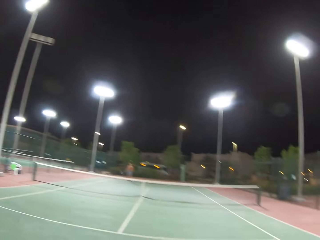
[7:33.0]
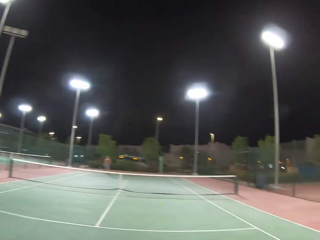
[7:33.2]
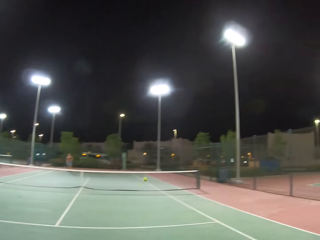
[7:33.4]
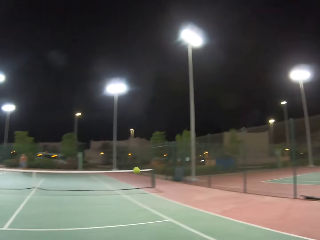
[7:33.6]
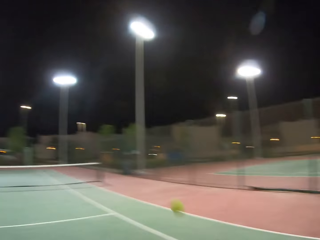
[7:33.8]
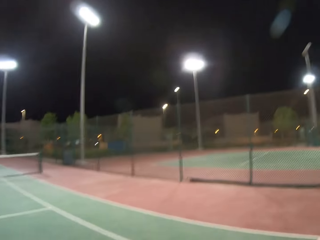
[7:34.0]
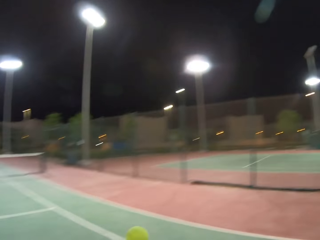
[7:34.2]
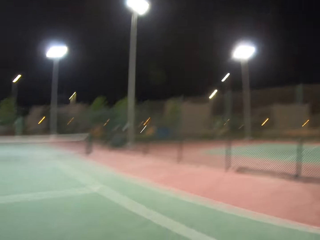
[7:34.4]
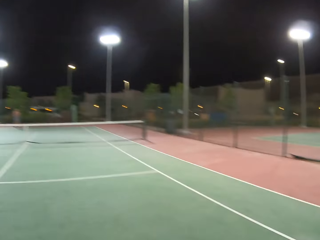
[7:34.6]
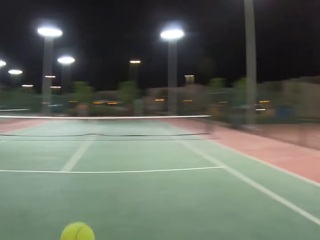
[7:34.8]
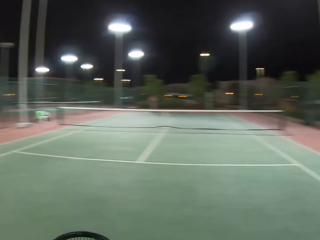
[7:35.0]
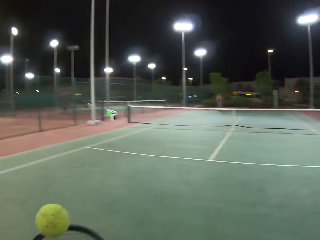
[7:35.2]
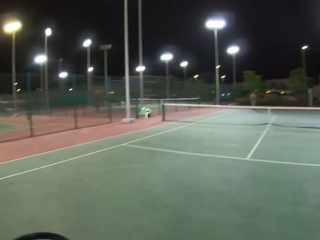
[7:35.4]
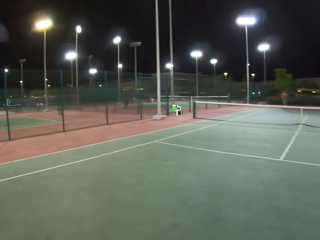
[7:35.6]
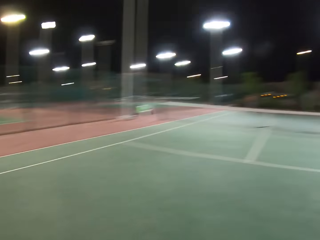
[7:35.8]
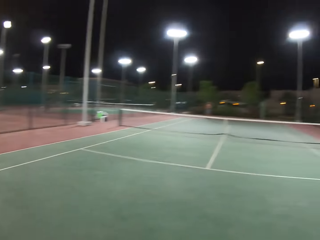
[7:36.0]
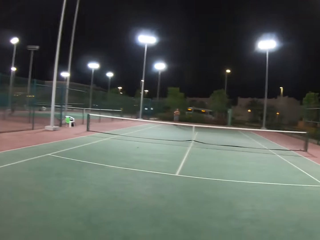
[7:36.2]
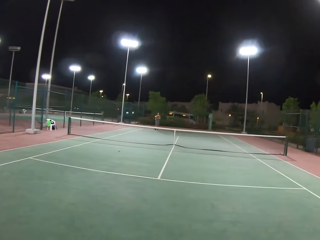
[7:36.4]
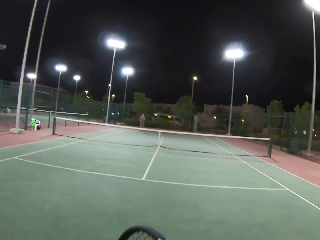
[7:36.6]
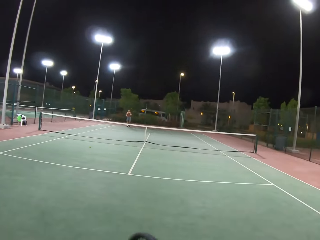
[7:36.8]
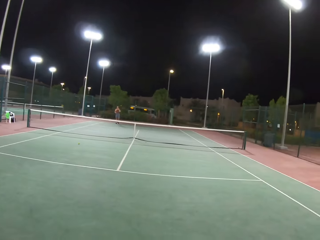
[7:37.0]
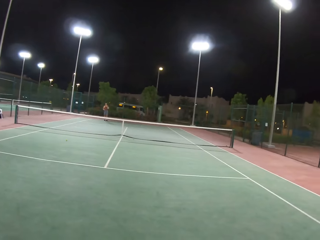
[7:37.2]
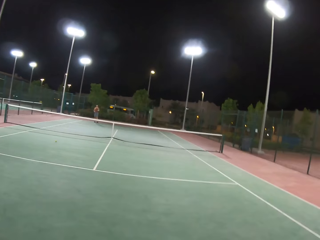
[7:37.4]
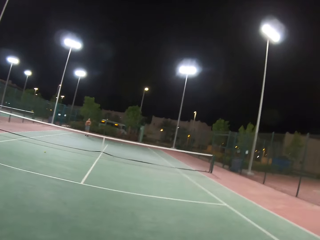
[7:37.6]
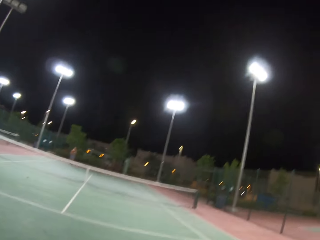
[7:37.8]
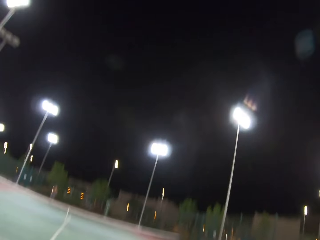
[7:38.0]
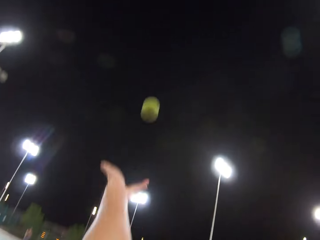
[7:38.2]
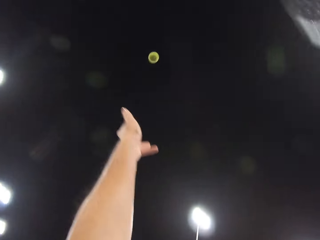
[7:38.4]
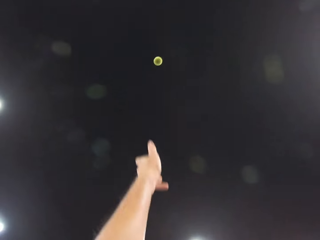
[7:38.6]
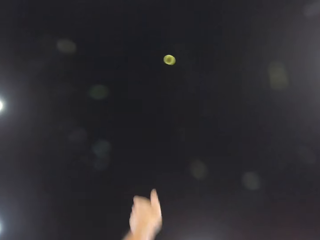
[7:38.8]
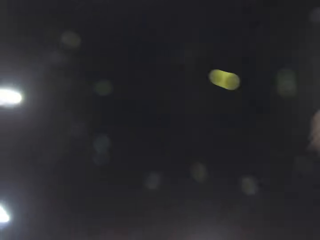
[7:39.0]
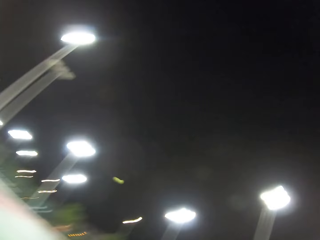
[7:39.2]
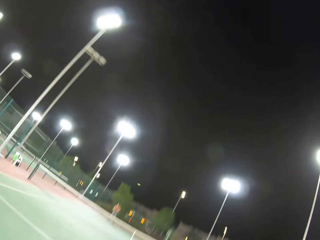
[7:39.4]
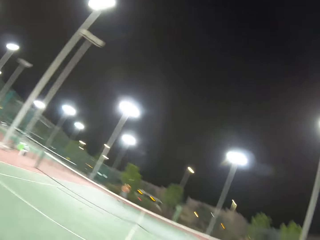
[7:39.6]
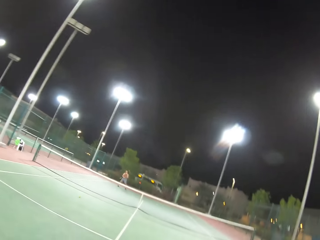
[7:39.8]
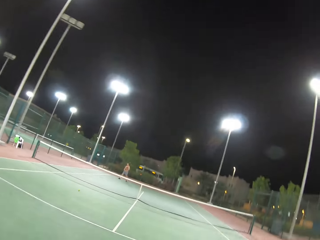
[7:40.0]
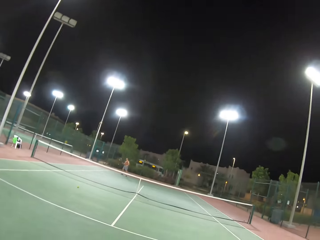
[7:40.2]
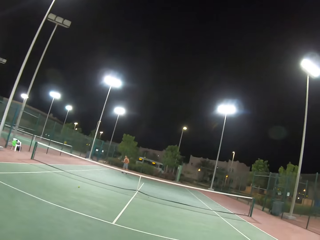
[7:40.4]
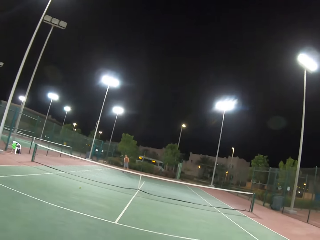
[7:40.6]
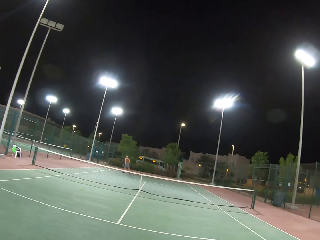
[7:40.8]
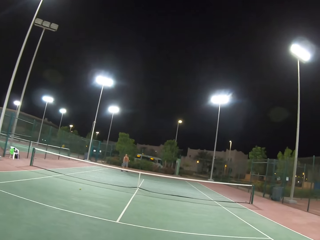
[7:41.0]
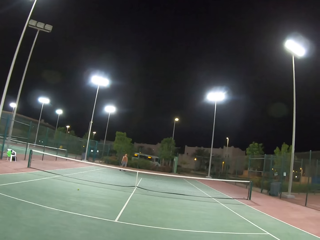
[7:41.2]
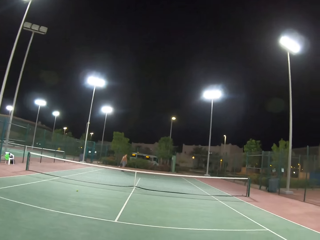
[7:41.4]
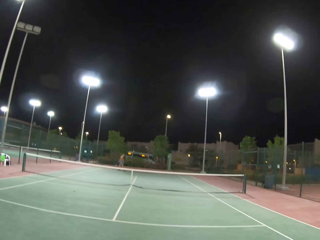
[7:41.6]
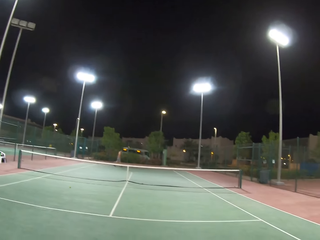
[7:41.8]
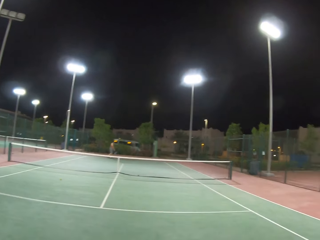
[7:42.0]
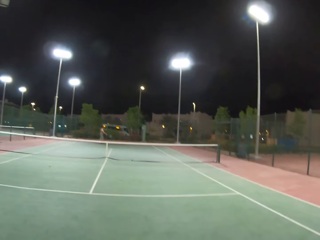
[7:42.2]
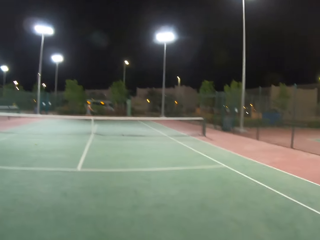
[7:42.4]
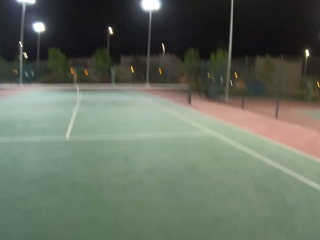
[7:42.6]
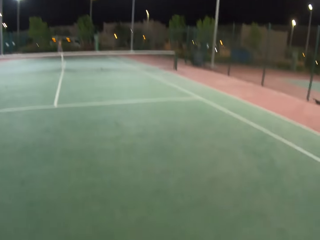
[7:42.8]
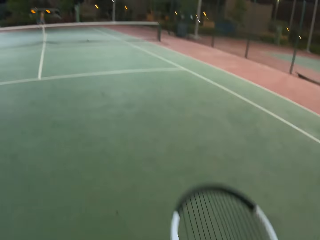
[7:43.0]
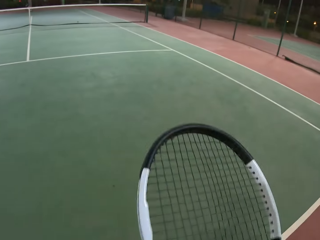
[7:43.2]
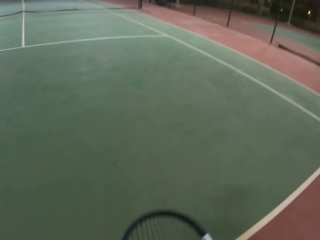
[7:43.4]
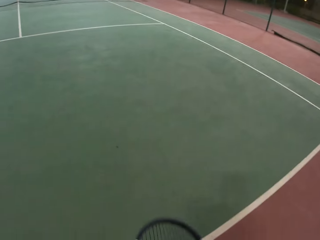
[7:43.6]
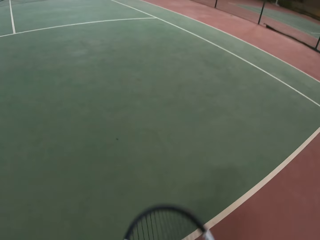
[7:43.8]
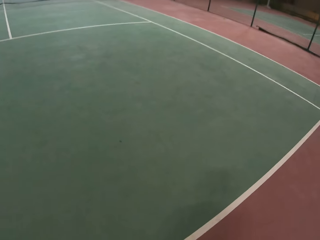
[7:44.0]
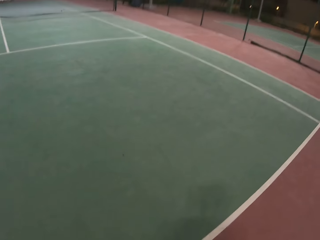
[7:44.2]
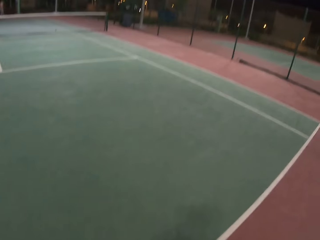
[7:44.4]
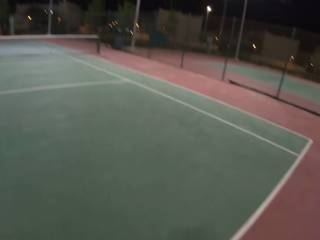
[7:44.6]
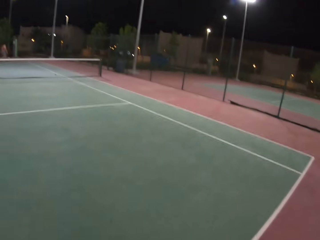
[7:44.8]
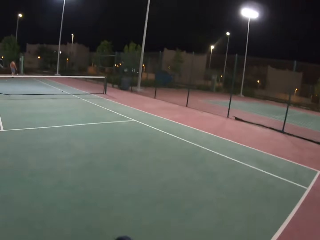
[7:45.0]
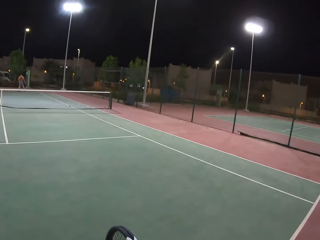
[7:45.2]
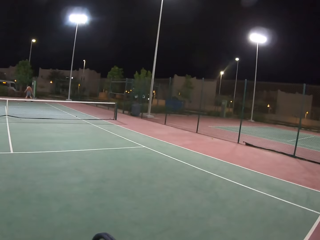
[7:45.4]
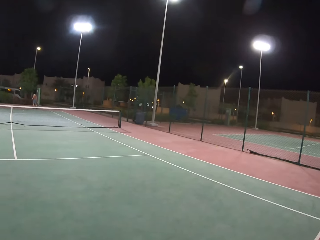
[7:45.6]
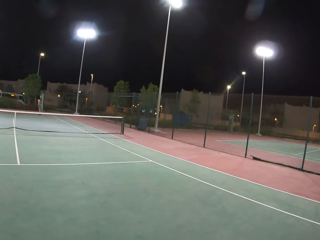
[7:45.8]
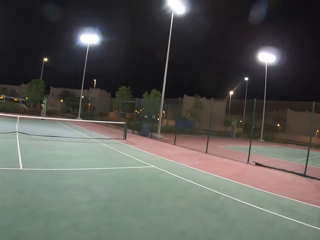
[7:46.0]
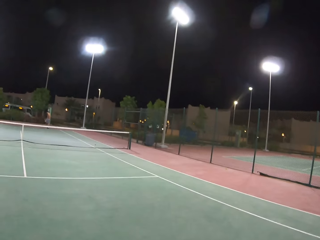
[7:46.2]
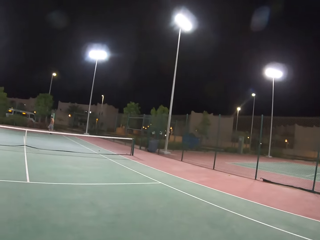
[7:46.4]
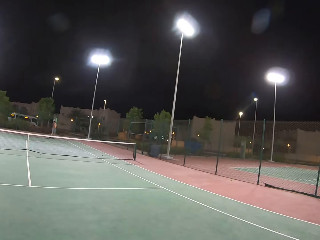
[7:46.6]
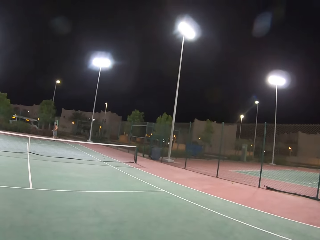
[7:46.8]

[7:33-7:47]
The camera wearer dribbles the ball. They play tennis with a man. The man walks around the tennis court. The camera wearer dribbles the ball.

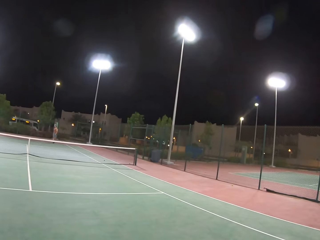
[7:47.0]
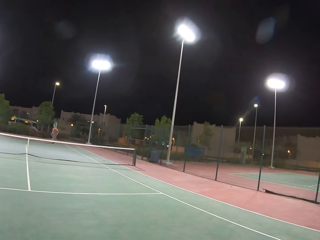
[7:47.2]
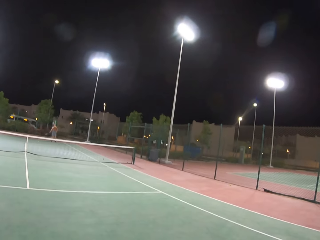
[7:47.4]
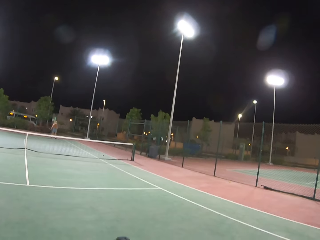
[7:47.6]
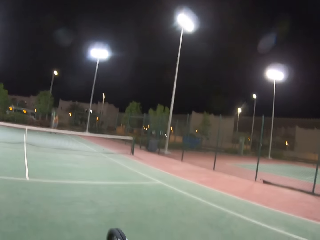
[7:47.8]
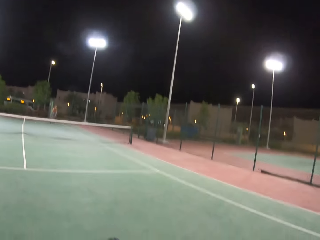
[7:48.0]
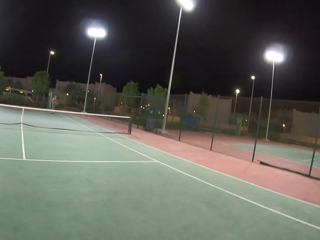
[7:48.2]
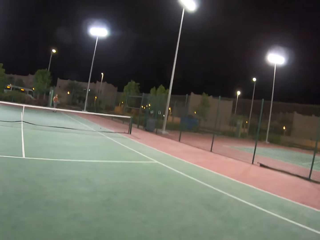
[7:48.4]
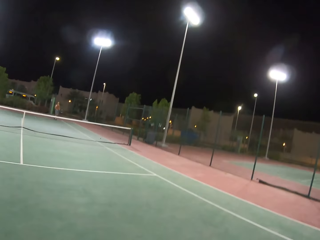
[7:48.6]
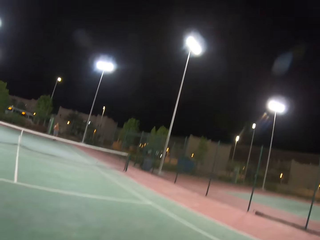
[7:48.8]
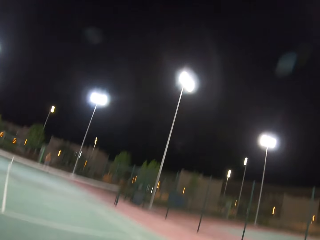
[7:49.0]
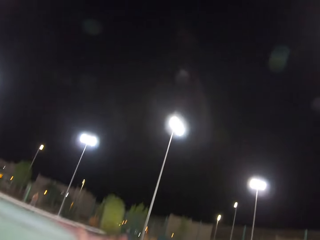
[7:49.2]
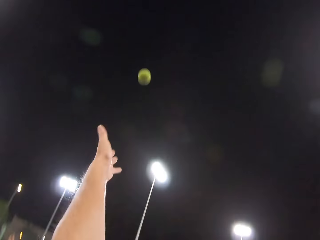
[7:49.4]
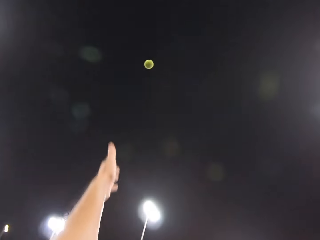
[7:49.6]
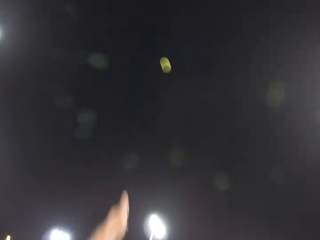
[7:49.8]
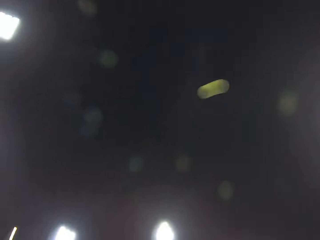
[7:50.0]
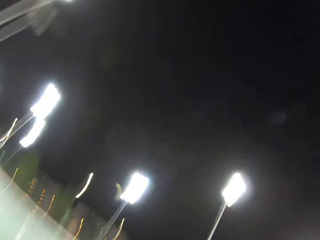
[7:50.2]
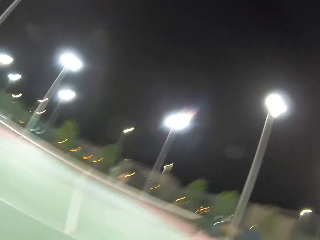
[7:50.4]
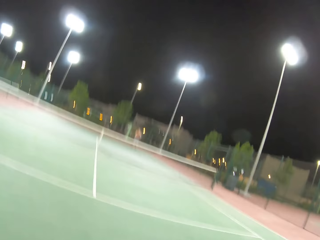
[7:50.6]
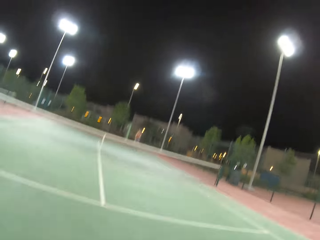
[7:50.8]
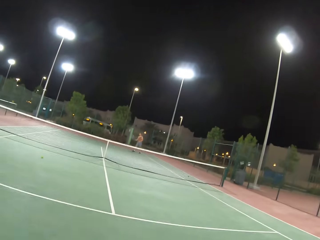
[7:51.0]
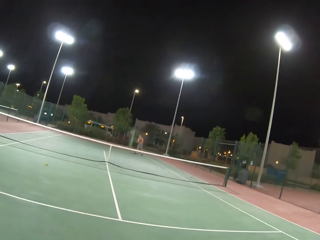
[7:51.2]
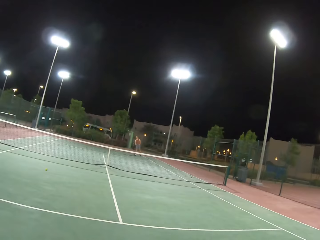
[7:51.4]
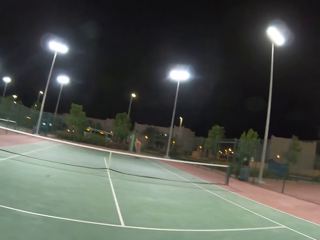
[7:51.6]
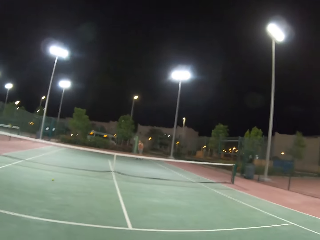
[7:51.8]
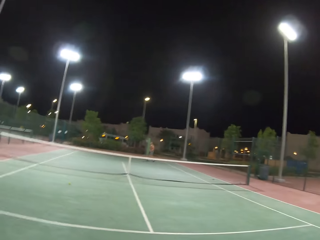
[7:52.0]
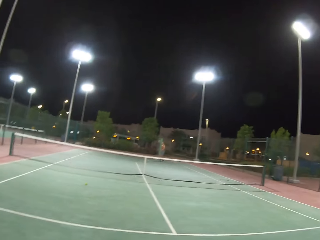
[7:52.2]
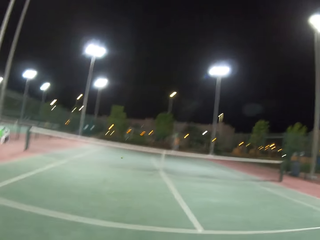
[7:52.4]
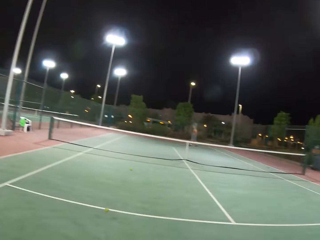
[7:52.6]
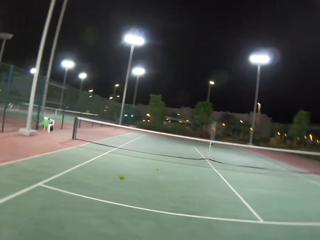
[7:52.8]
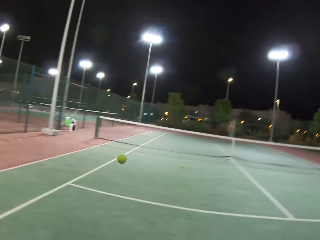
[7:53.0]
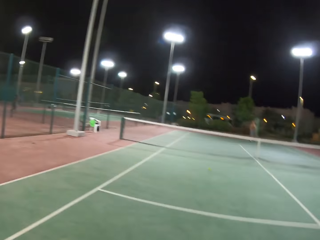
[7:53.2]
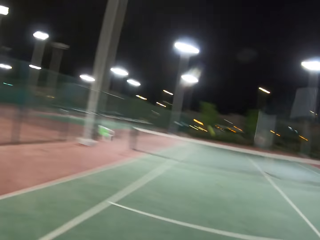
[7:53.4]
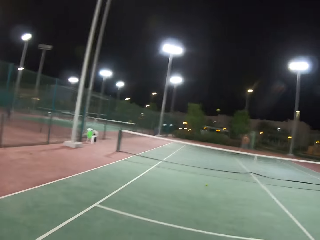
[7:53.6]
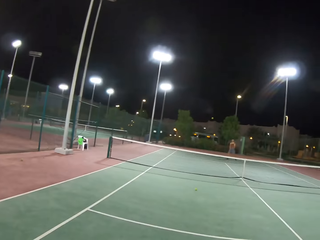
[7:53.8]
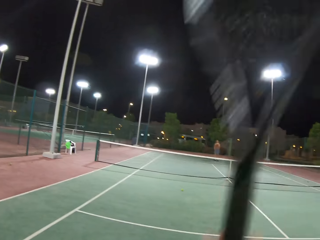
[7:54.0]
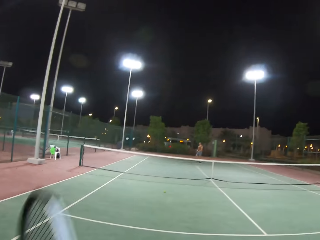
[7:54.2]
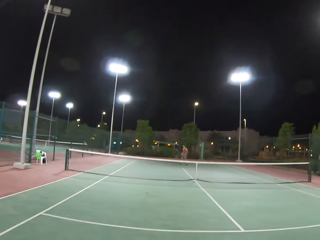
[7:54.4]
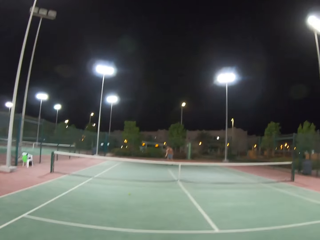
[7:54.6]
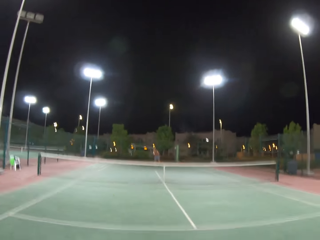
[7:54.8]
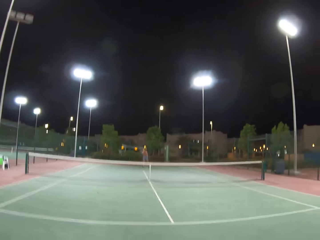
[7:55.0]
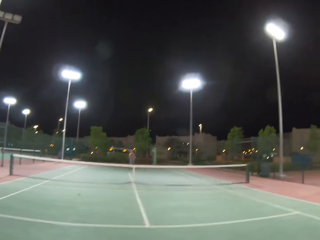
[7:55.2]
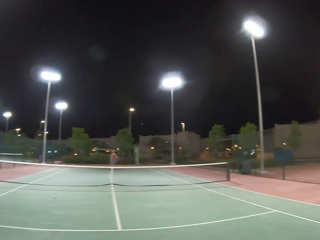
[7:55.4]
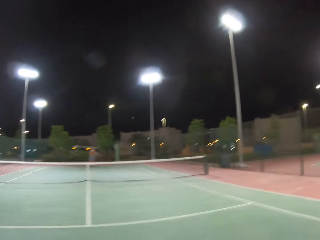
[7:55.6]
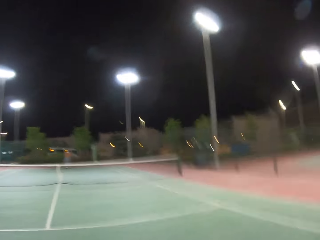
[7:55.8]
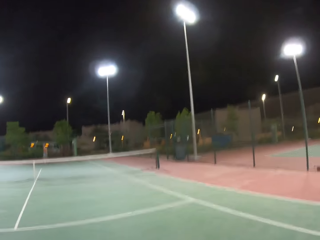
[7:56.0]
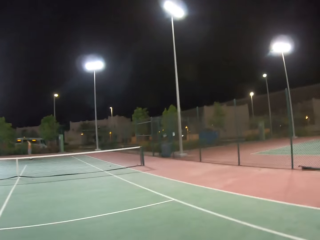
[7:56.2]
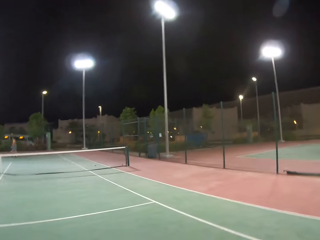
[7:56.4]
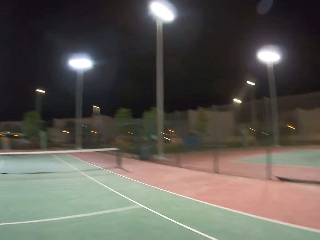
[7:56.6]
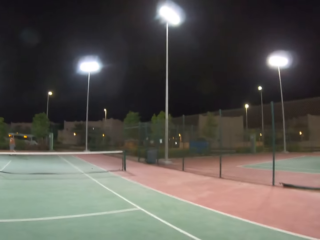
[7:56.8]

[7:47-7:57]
The camera wearer plays tennis with a man.
